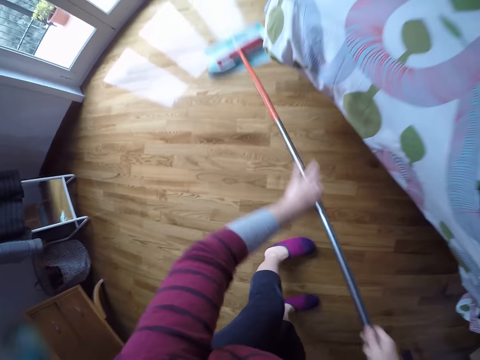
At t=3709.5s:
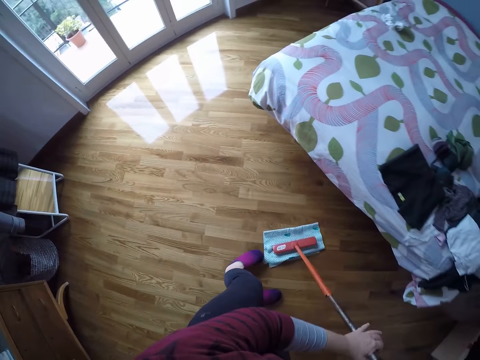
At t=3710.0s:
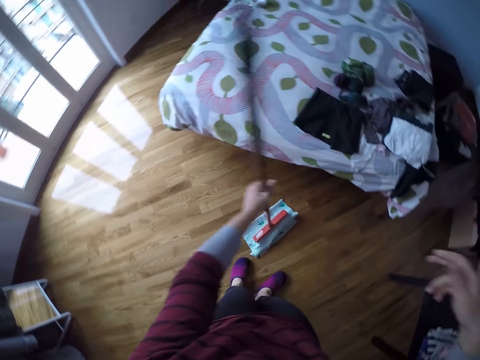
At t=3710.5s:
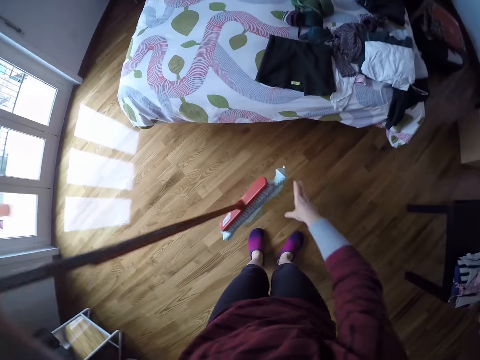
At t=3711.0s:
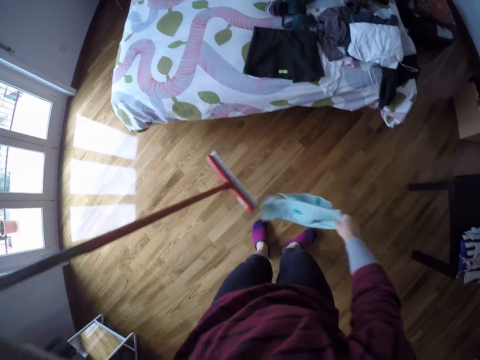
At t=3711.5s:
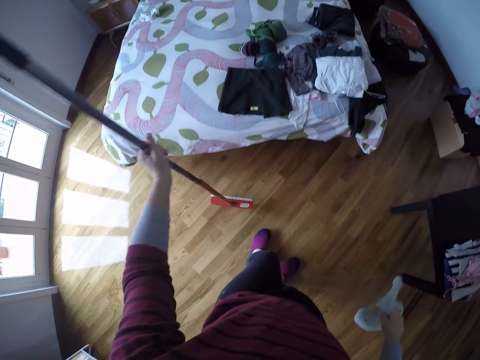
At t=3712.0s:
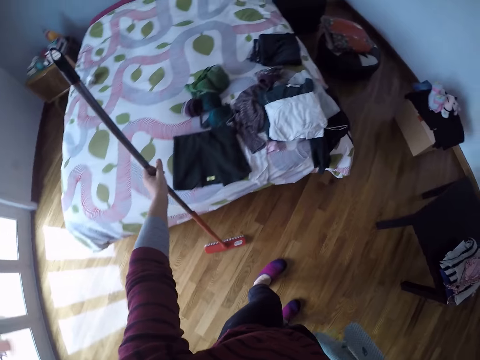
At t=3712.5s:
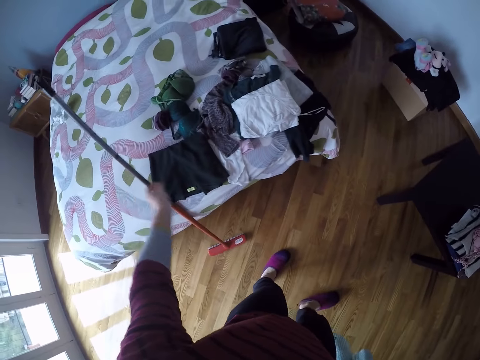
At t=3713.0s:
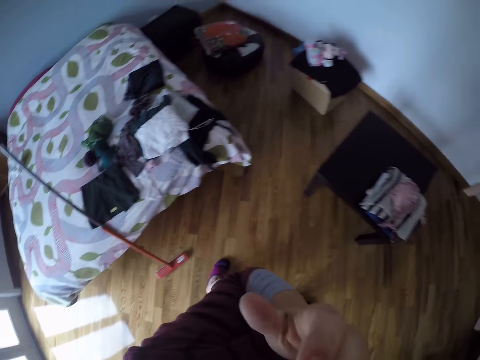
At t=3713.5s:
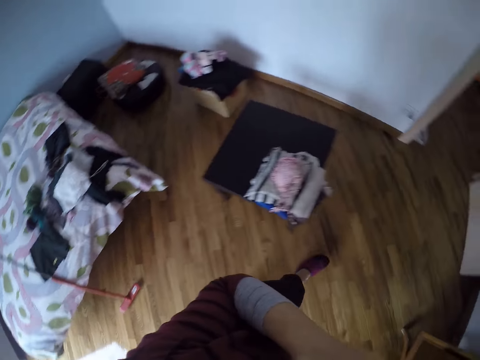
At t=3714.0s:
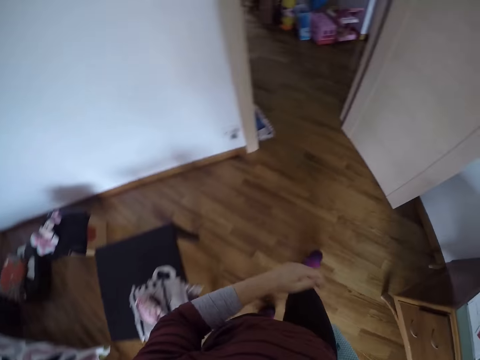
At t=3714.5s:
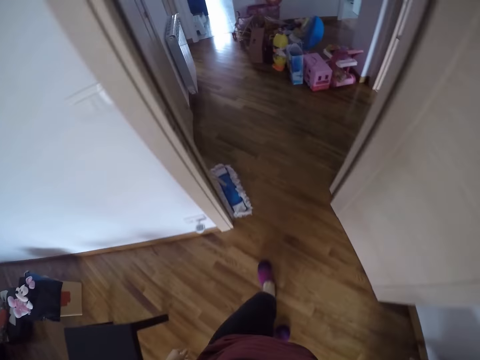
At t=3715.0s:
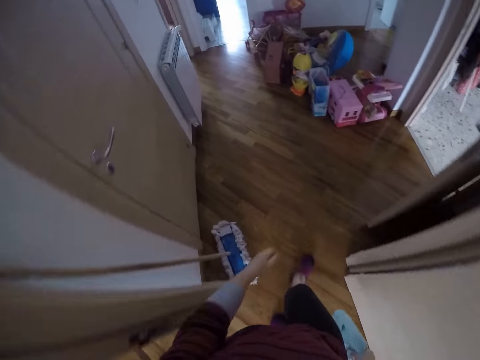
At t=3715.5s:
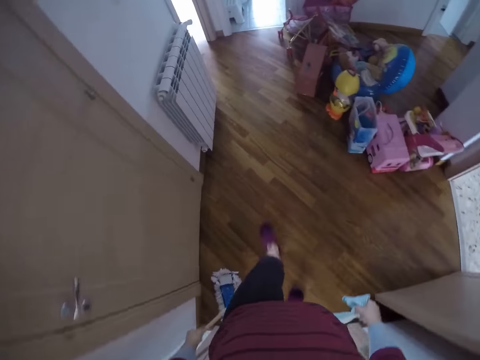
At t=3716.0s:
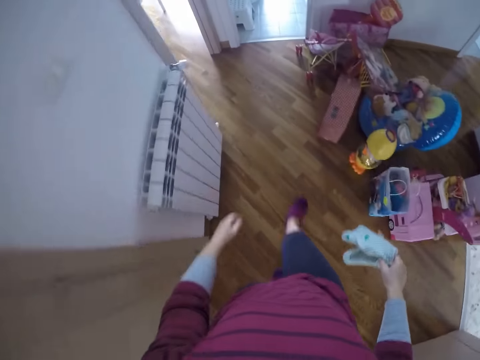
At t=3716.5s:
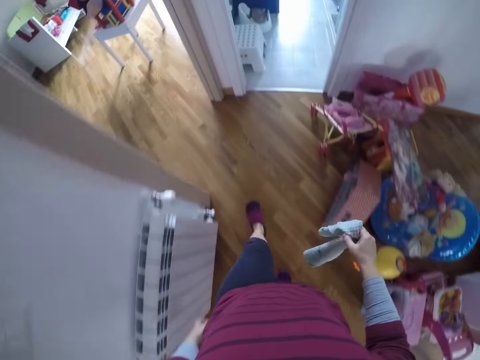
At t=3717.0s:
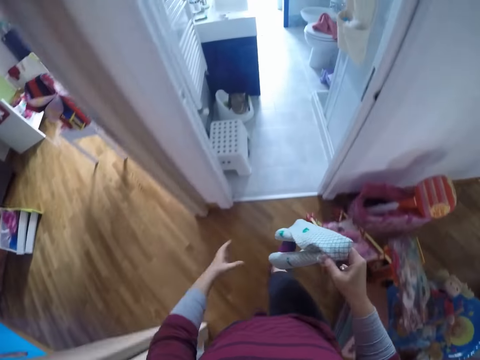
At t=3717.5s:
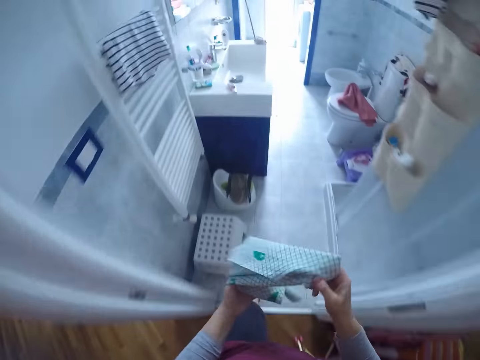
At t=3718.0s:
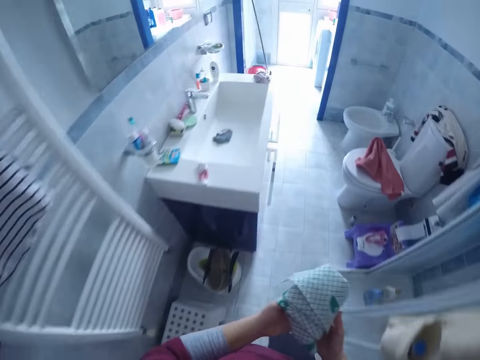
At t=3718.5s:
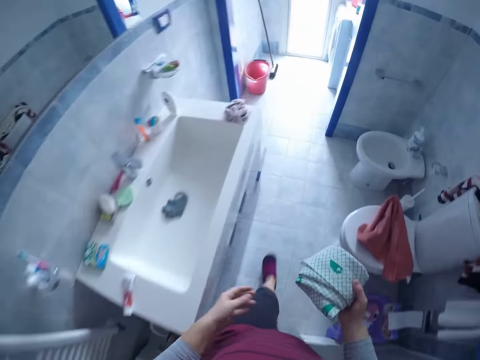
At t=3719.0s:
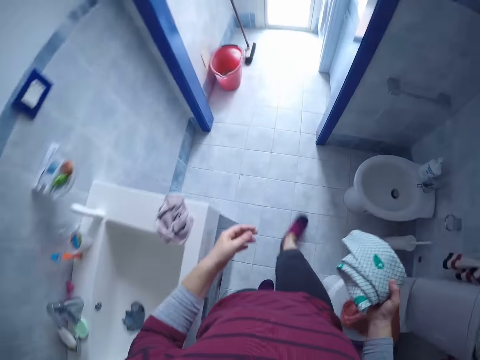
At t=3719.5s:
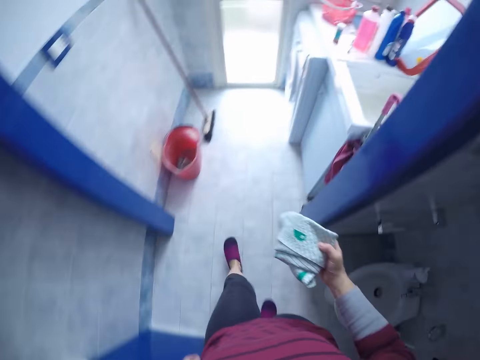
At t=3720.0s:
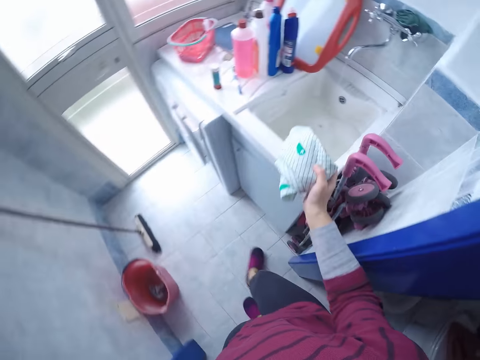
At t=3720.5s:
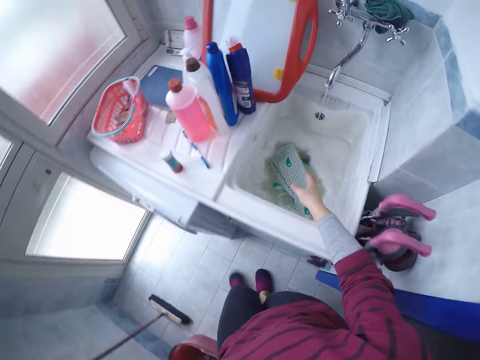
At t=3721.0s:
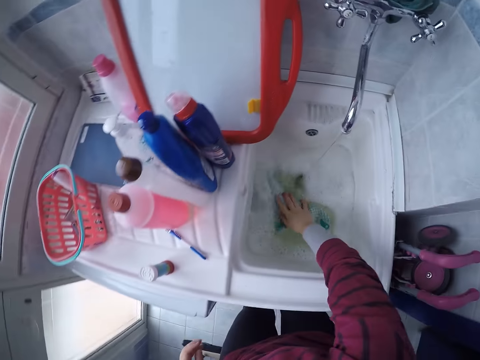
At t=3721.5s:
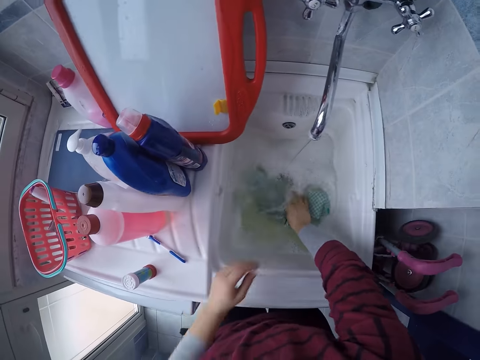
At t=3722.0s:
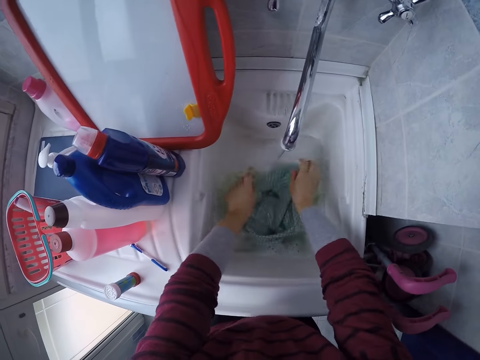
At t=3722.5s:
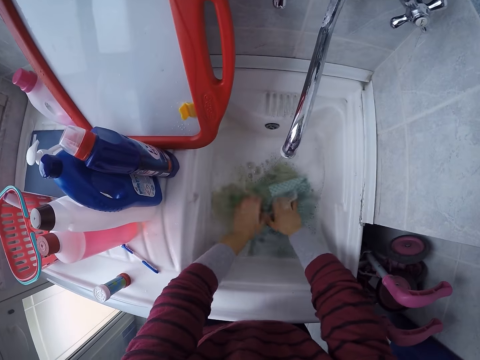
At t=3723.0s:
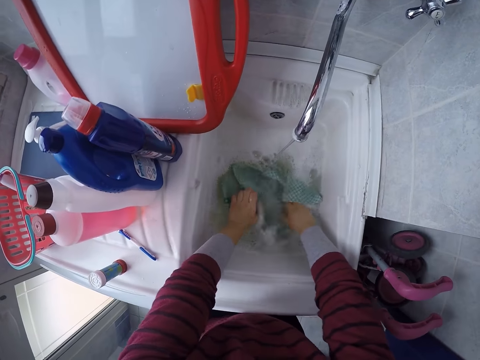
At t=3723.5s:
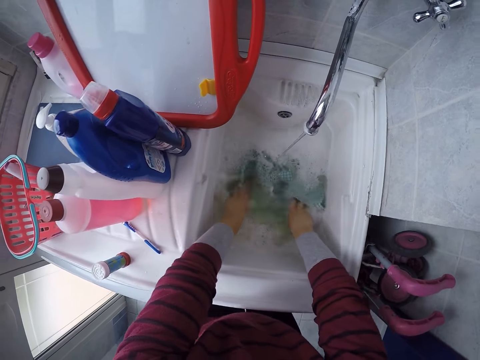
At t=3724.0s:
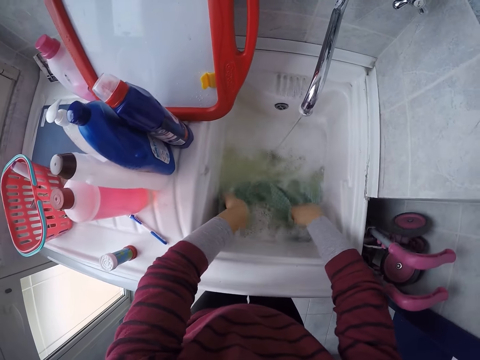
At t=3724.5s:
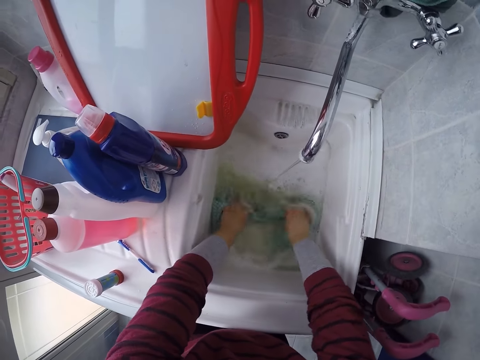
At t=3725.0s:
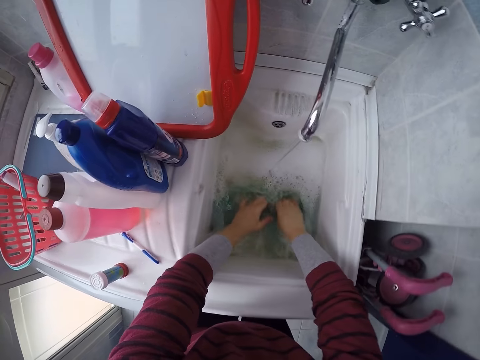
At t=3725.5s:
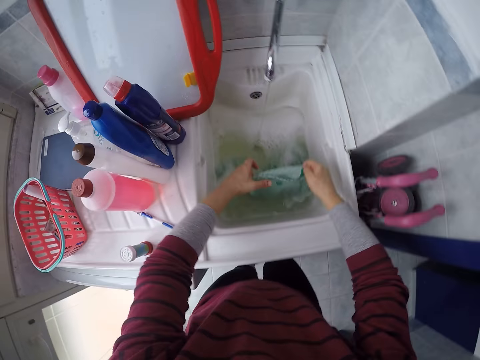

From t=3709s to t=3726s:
The camera wearer removes the rag or towel from the broom. She drops the broom on the bed. She touches her face. She walks towards the toilet. She folds the towel. She drops the rag in the sink. She washes the rag in the sink.

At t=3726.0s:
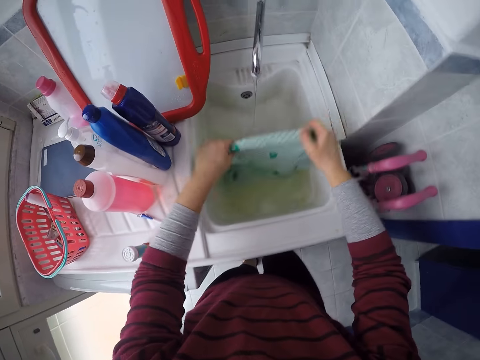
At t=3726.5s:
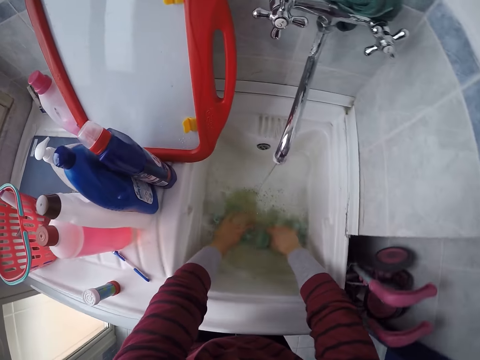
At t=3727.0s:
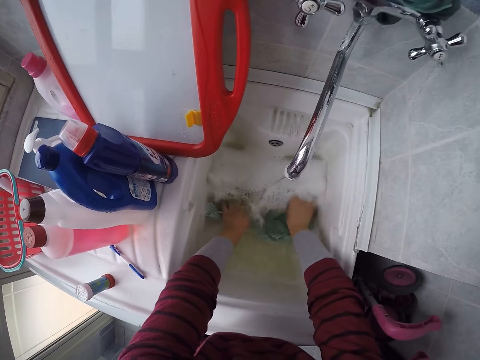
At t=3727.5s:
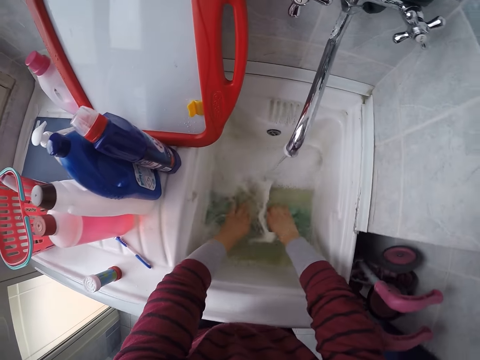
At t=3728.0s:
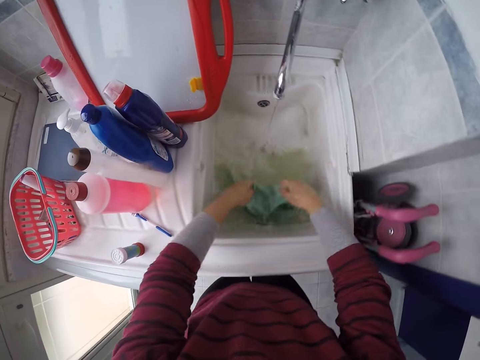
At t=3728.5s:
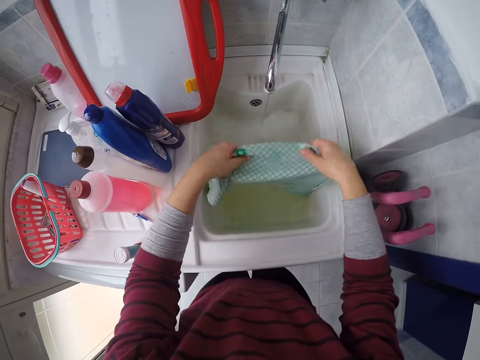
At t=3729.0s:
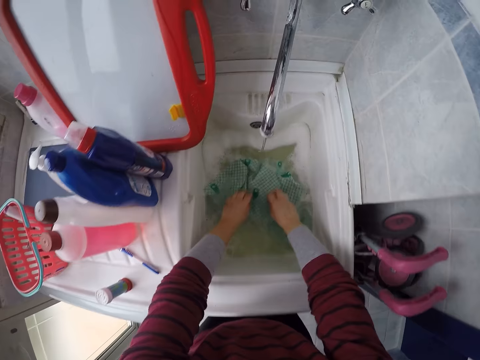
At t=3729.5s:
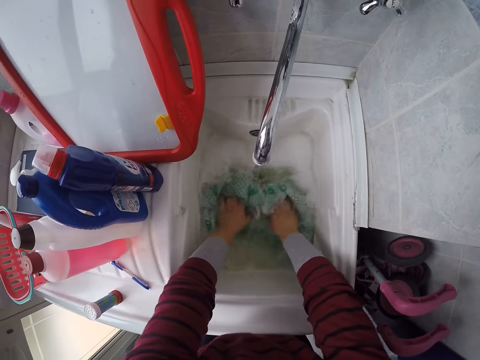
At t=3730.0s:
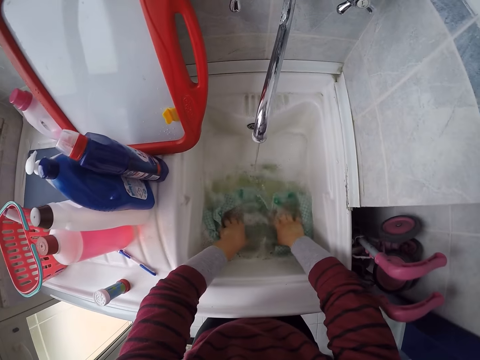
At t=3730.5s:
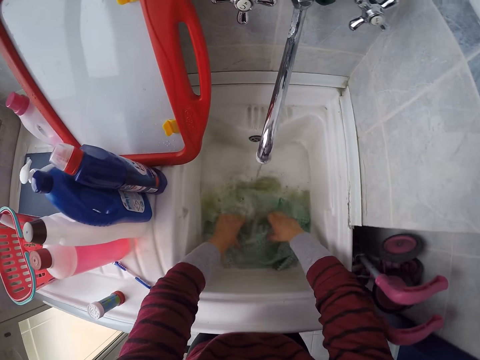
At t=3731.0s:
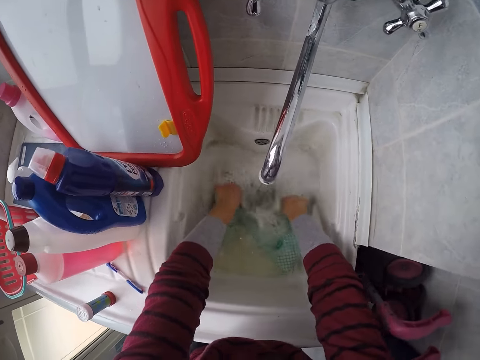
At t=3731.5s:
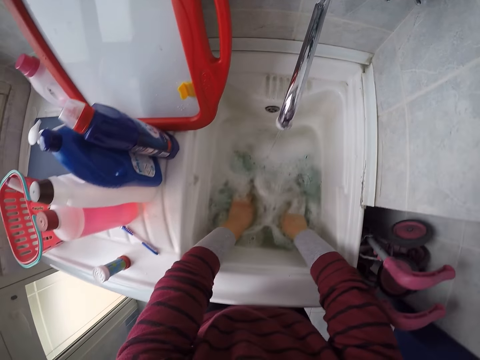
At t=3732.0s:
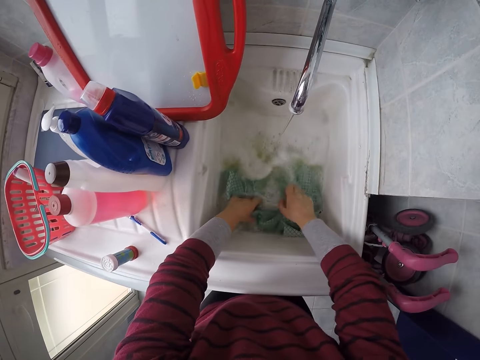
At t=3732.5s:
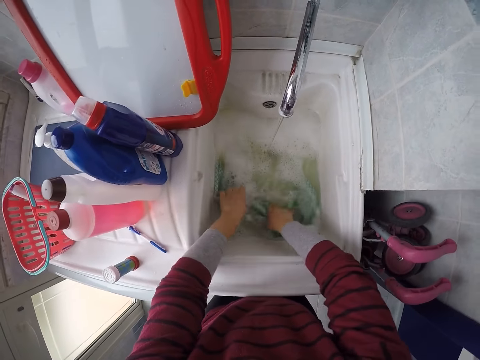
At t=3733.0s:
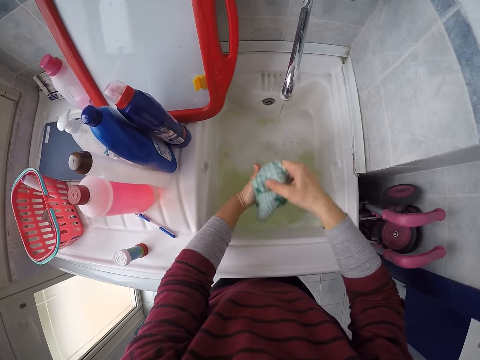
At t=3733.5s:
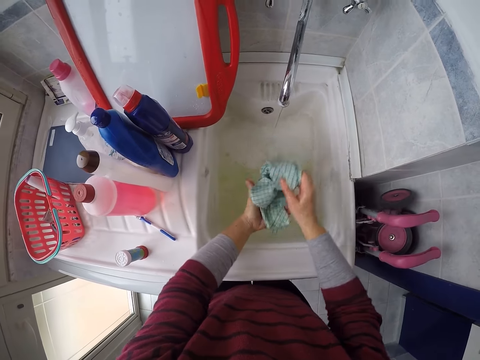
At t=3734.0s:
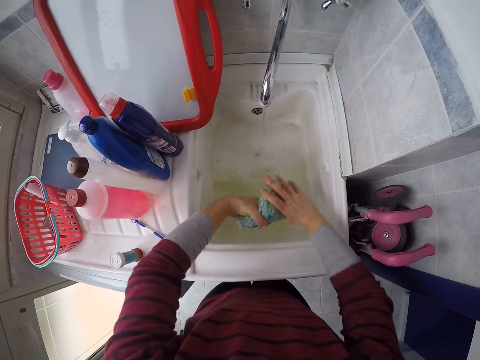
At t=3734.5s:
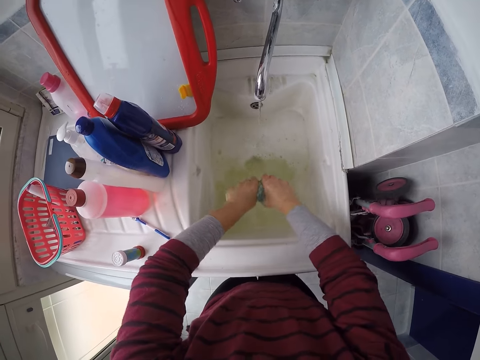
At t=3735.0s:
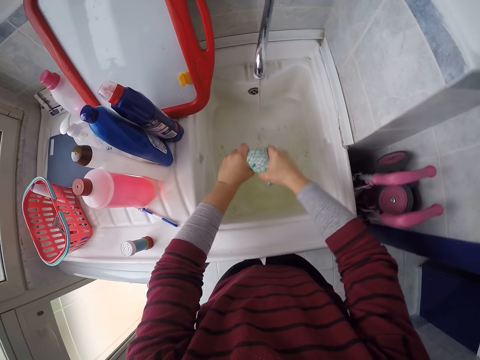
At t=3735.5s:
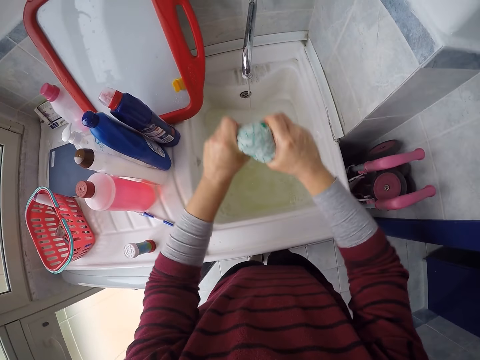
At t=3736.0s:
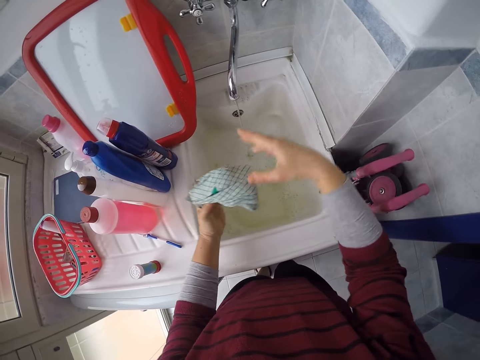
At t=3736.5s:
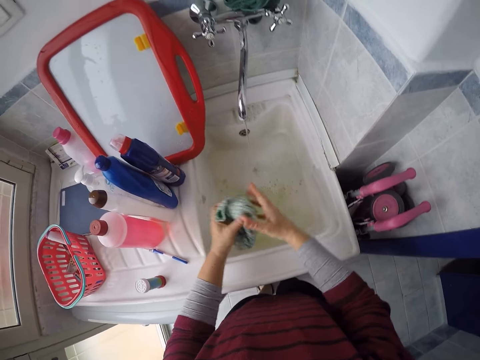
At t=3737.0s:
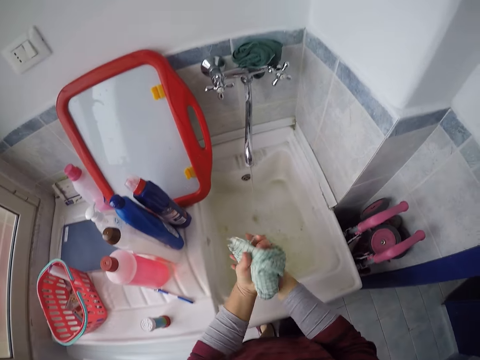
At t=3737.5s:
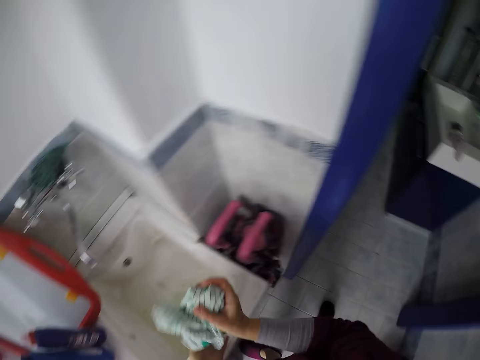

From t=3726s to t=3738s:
The camera wearer squeezes the towel or rag.
